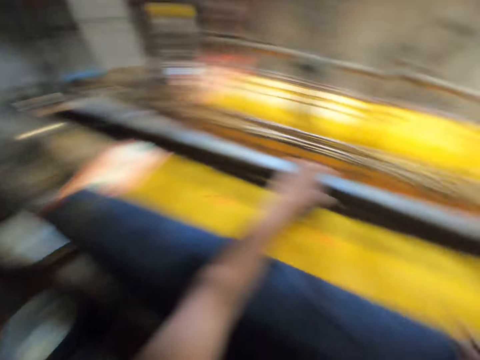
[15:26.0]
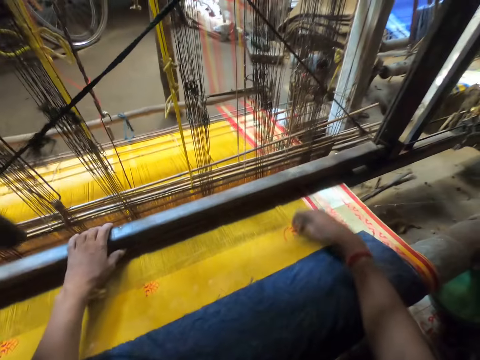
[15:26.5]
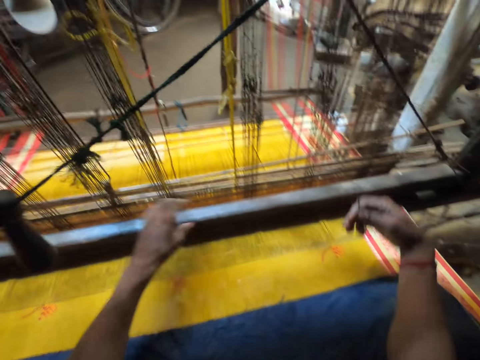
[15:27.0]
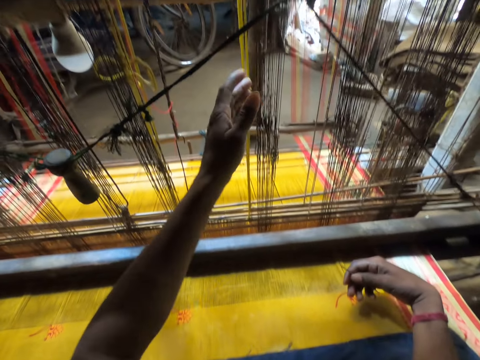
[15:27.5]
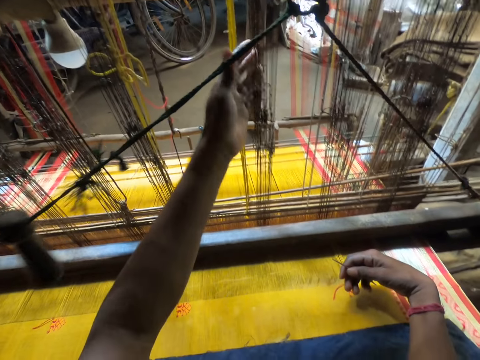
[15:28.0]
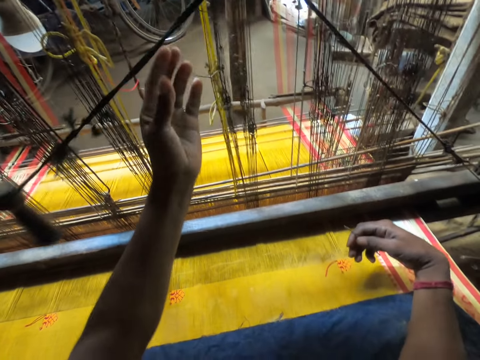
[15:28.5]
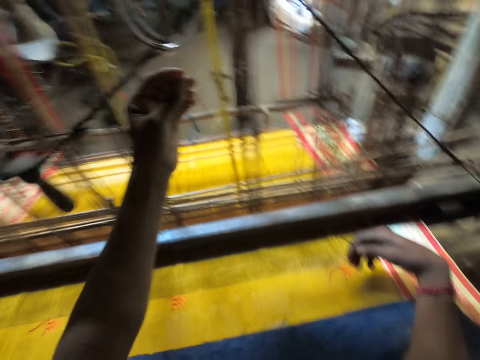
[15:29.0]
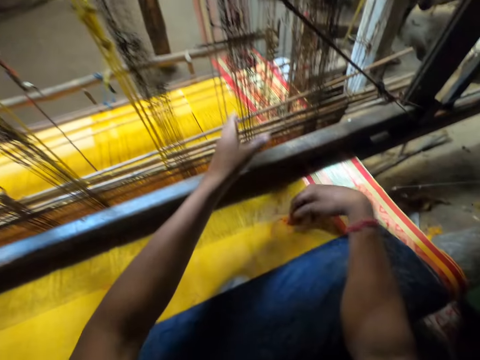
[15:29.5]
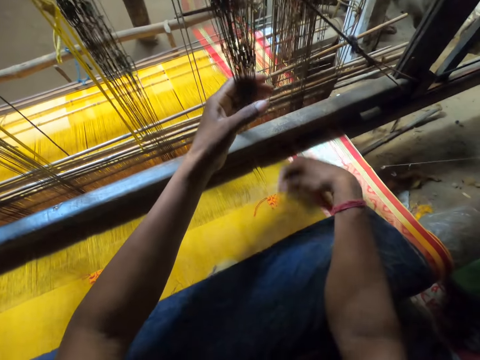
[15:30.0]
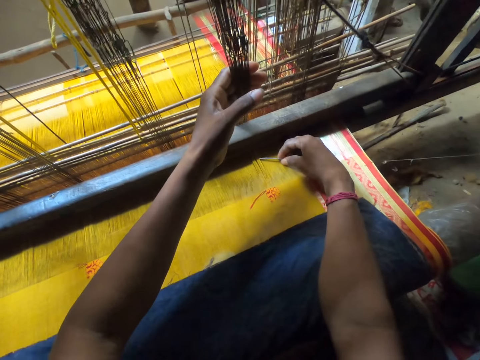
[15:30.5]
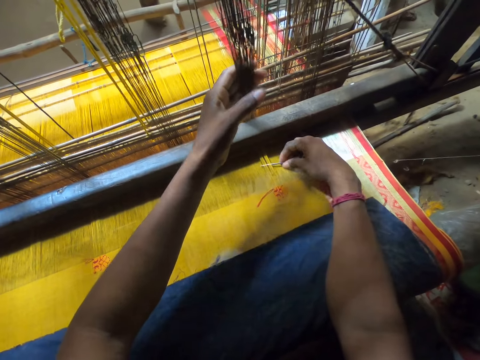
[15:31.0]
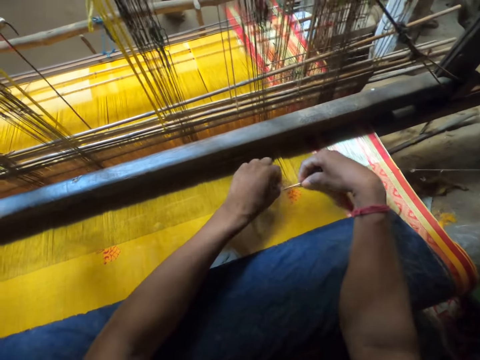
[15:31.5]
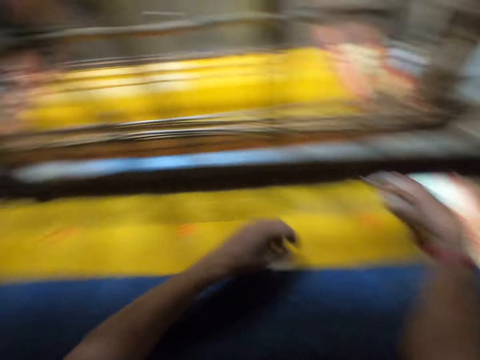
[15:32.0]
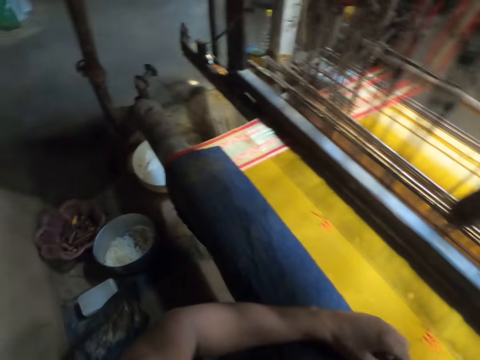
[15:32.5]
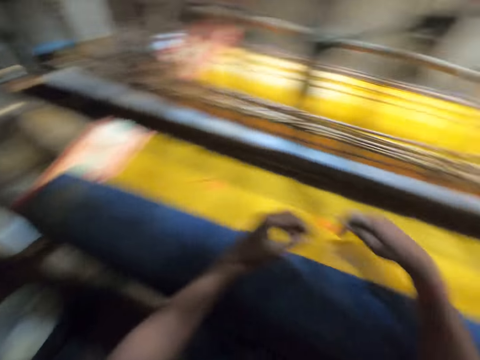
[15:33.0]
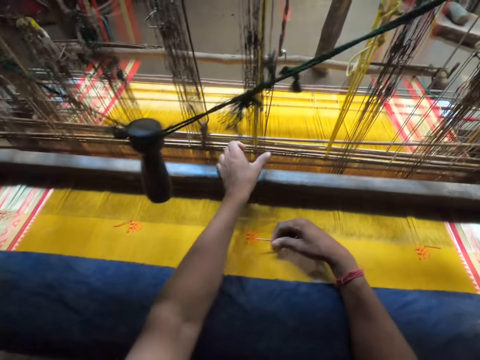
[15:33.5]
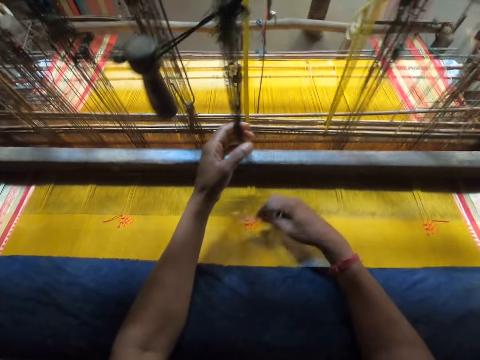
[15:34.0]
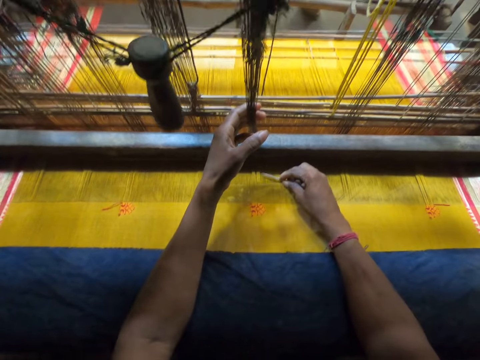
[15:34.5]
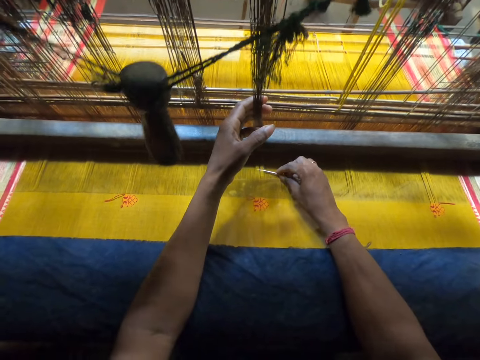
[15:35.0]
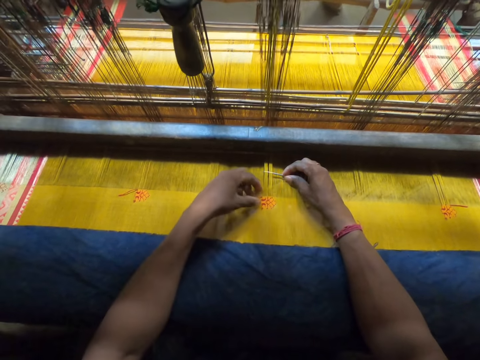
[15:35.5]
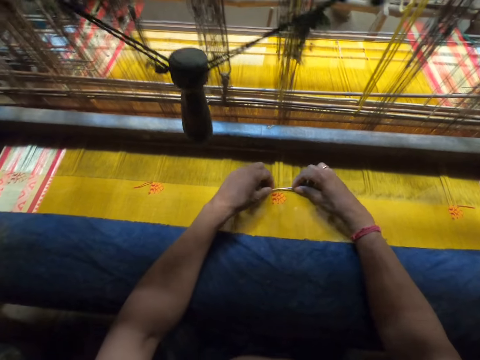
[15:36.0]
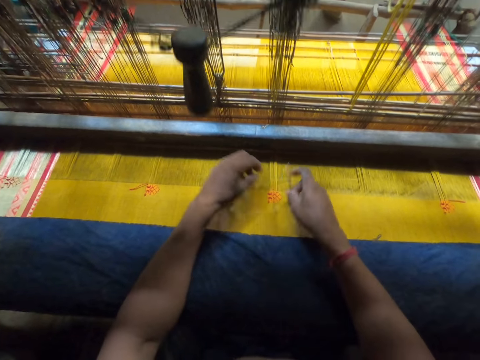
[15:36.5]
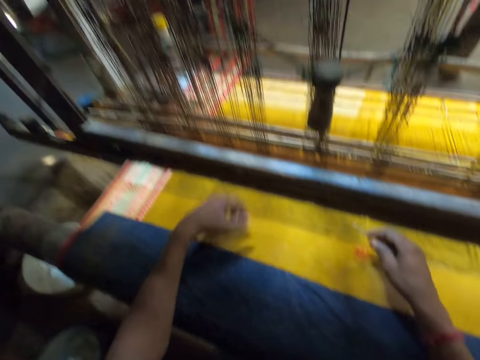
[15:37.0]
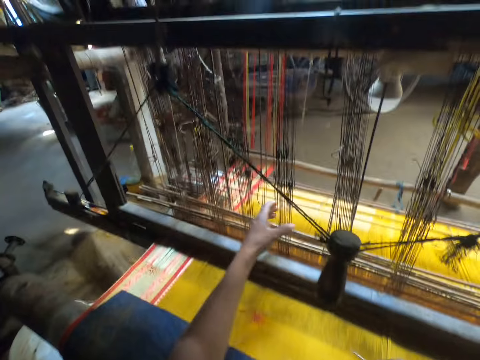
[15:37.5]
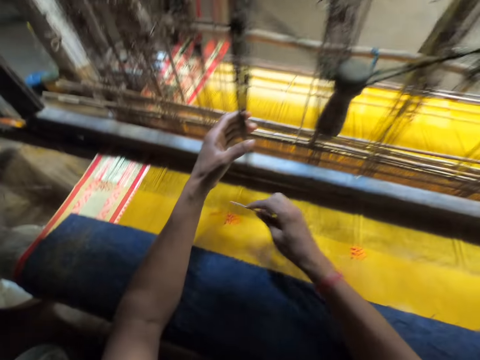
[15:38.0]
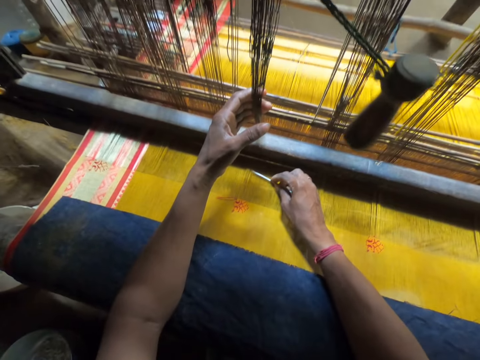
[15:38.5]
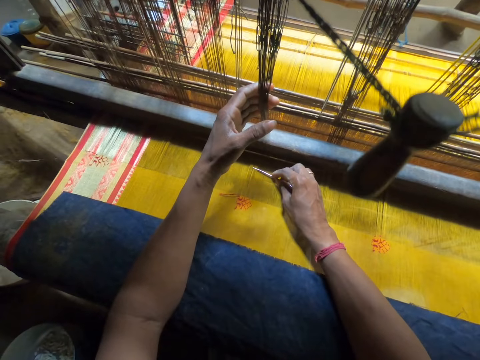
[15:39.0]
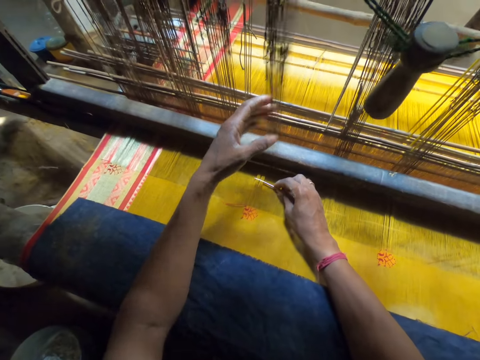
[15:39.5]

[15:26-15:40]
The camera wearer hits the warp with his right hand. He adjusts the pull cord on the loom machine with his left hand. He hits the warp with his right hand. He grabs the warp thread on the loom machine with his left hand. He inserts the tapestry needle into the warp with his right hand. He releases his left hand from the warp thread on the loom machine. He places his left hand on the warp. He grabs the warp thread on the loom machine with his left hand. He hits the warp with the tapestry needle in his right hand. He inserts the tapestry needle into the warp with his right hand. He places his left hand on the warp. He holds the warp thread with his left hand. He inserts the tapestry needle into the warp with his right hand. He grabs the warp thread on the loom machine with his left hand. He hits the warp with the tapestry needle in his right hand. He releases his left hand from the warp thread on the loom machine.

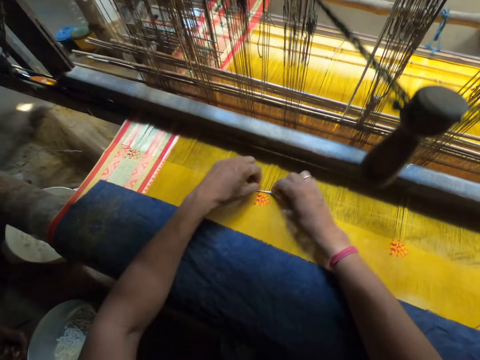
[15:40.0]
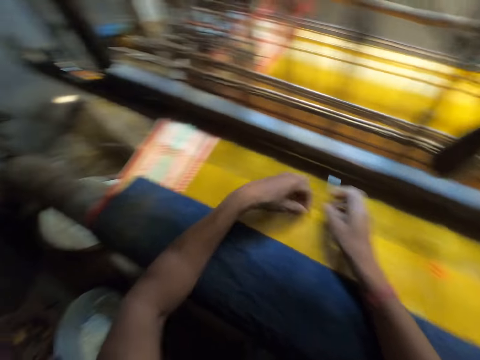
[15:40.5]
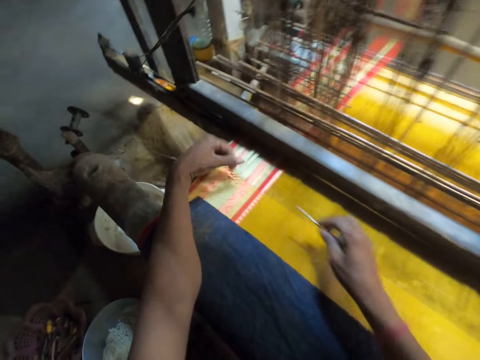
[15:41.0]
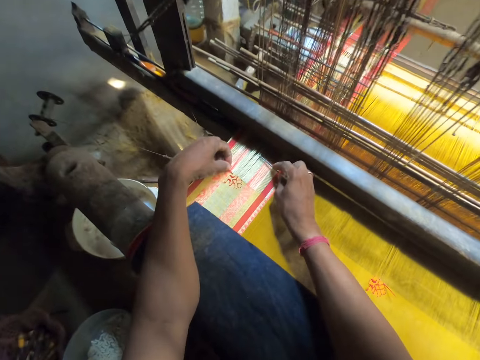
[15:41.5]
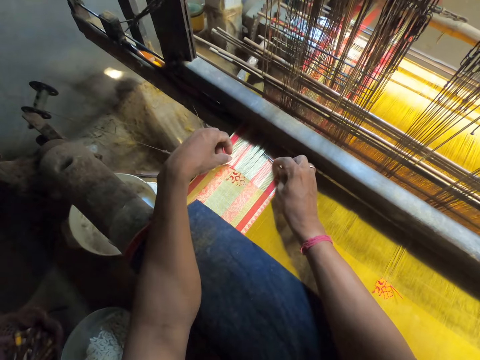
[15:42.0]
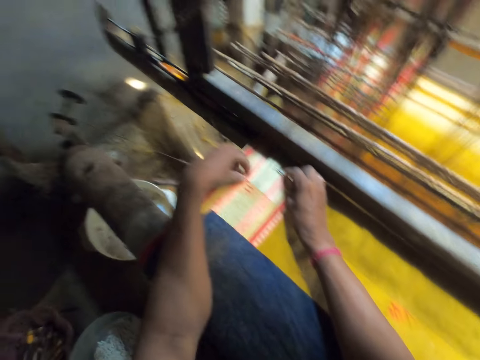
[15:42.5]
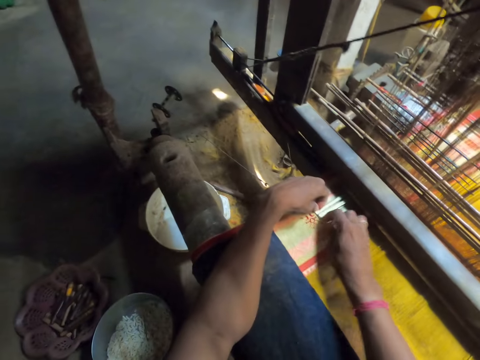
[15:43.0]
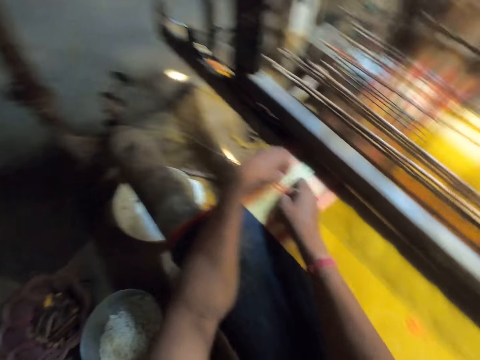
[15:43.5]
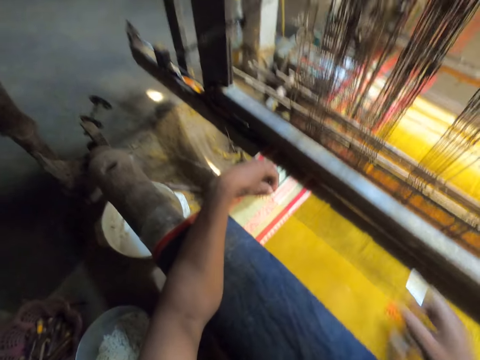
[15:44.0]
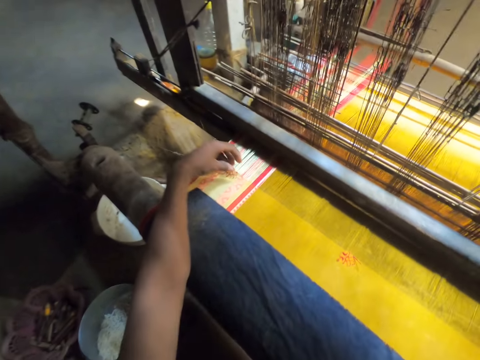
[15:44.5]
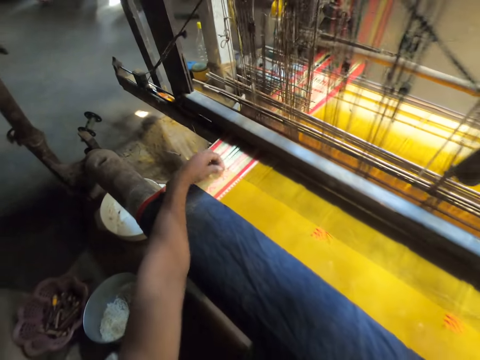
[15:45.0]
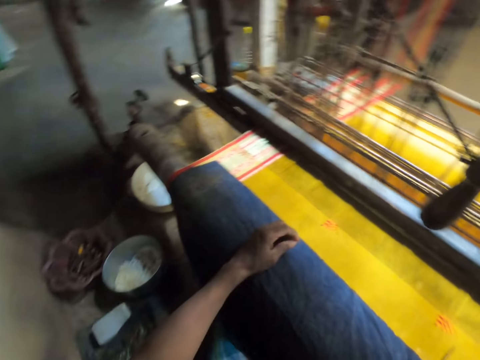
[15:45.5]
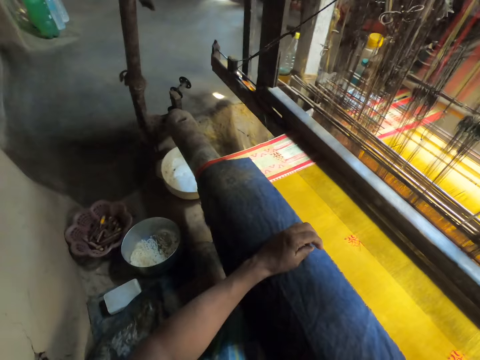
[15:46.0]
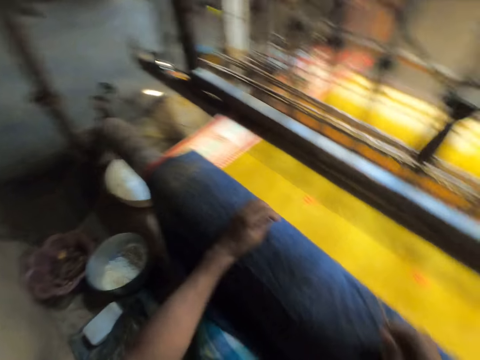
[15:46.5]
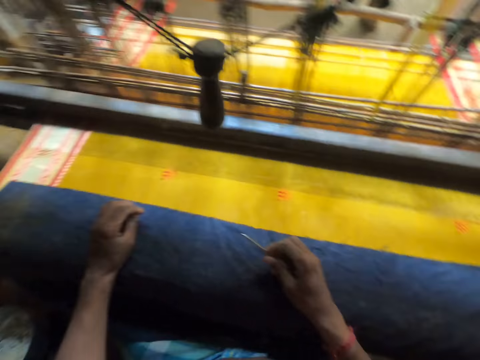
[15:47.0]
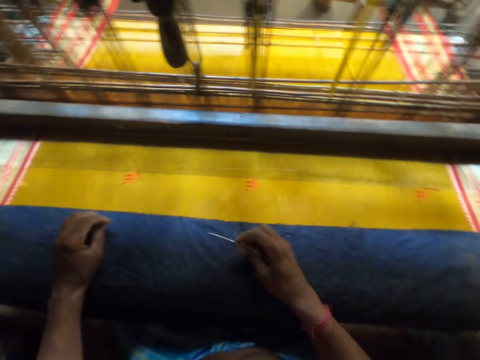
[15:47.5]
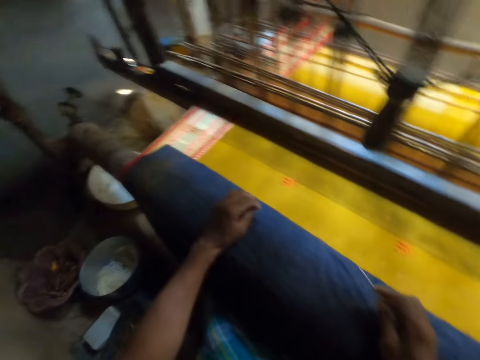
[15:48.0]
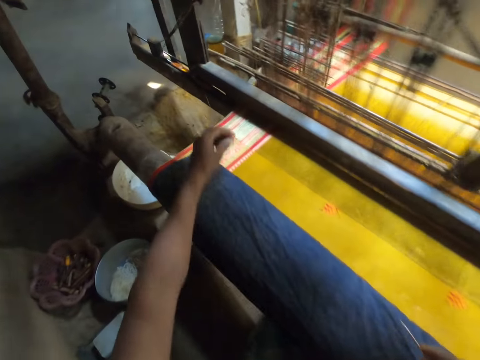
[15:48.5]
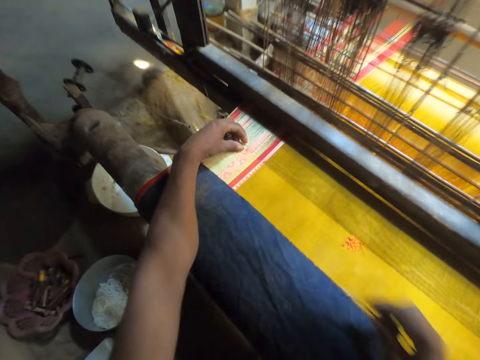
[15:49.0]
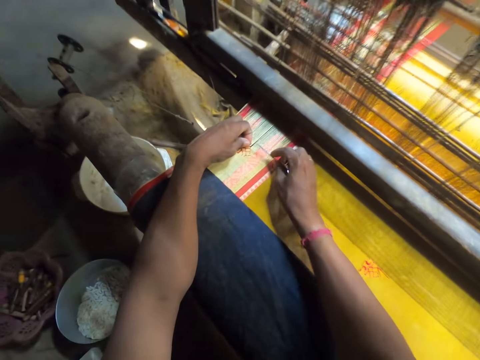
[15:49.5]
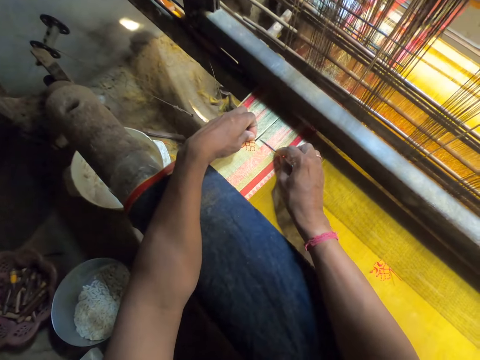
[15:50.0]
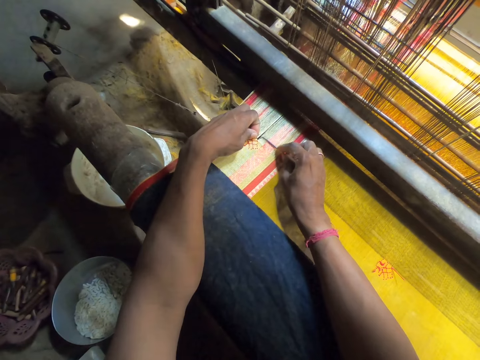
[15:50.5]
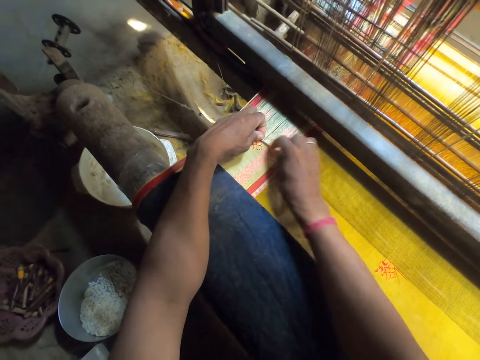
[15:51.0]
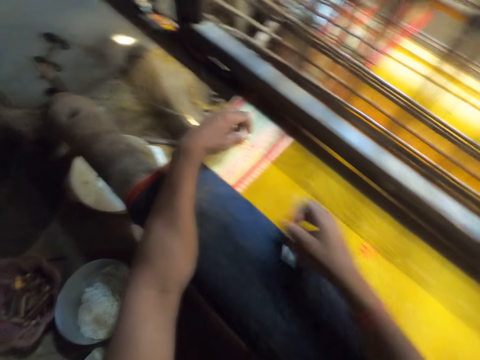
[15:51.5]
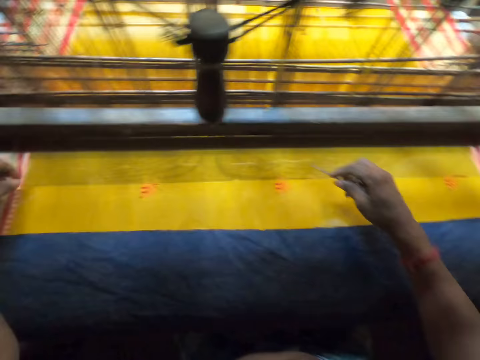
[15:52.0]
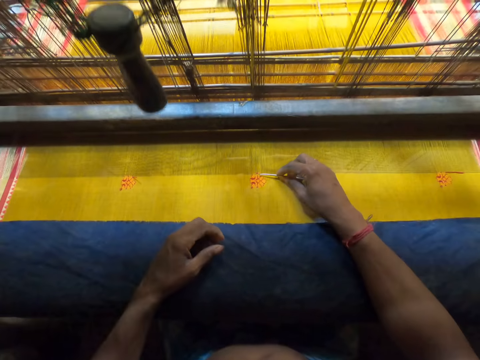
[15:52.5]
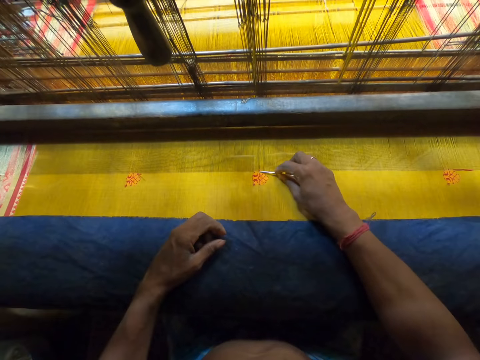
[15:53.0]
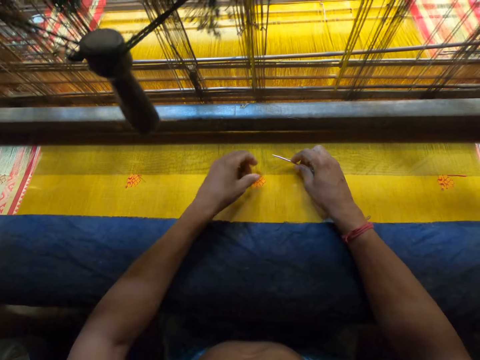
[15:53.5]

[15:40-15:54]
The camera wearer inserts the tapestry needle into the warp with his right hand. He withdraws his hands from the warp. He hits the warp with his left hand. He inserts the tapestry needle into the warp with his right hand. He adjusts the warp with his left hand. He withdraws the tapestry needle from the warp with his right hand. He places his left hand on the cloth. He inserts the tapestry needle into the warp with his right hand.
